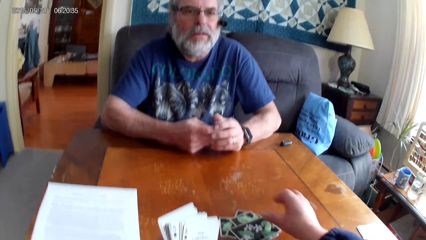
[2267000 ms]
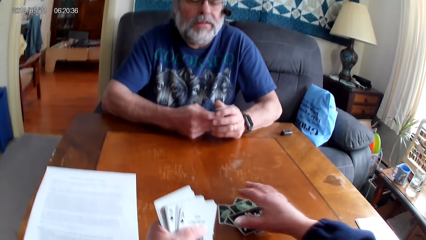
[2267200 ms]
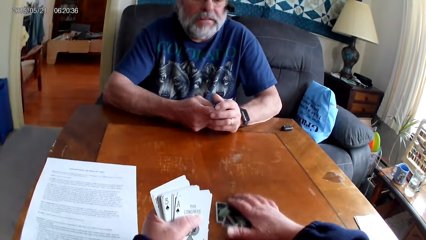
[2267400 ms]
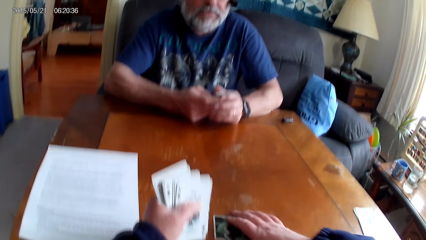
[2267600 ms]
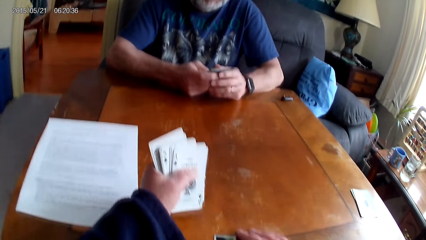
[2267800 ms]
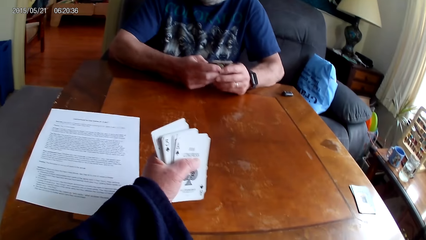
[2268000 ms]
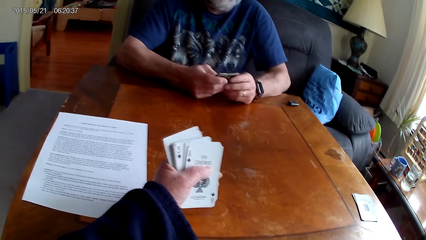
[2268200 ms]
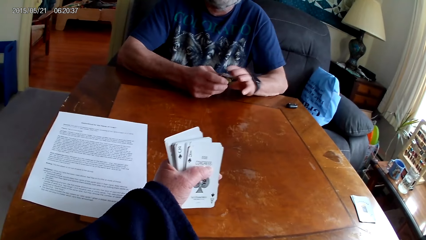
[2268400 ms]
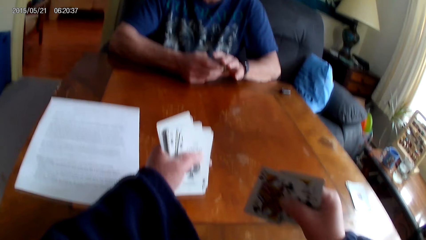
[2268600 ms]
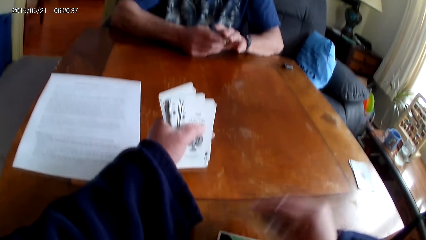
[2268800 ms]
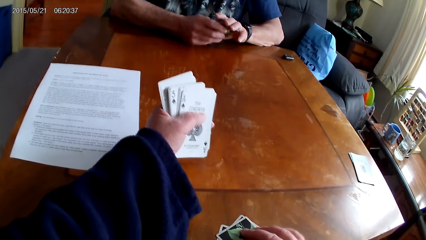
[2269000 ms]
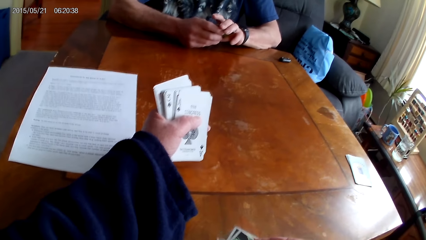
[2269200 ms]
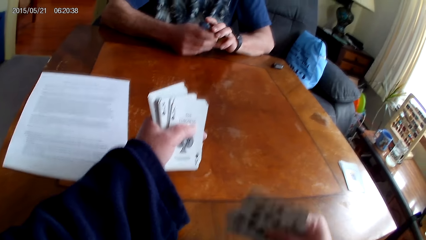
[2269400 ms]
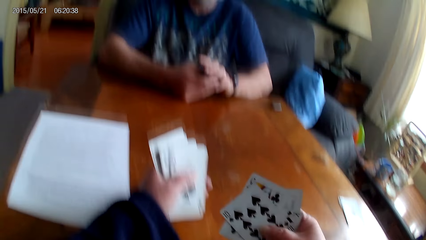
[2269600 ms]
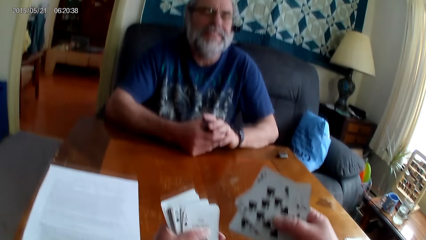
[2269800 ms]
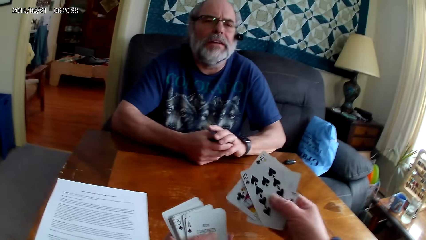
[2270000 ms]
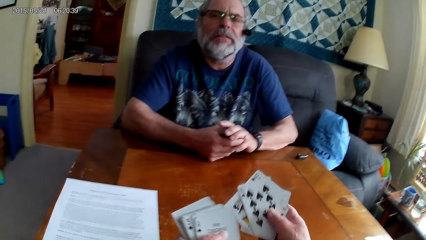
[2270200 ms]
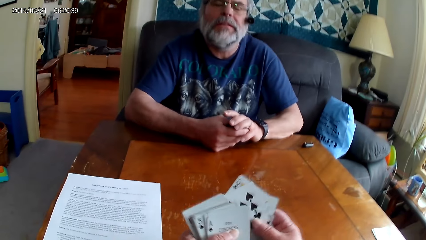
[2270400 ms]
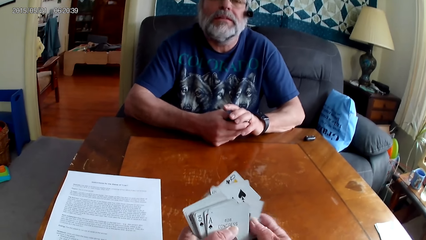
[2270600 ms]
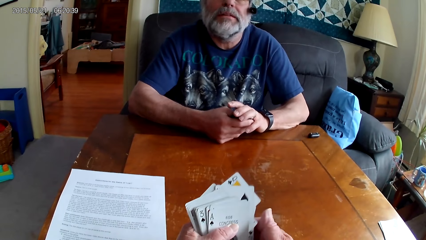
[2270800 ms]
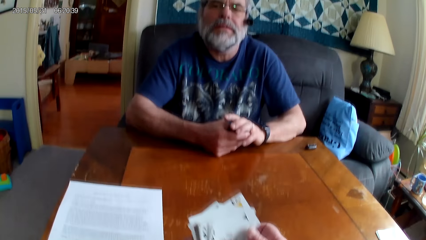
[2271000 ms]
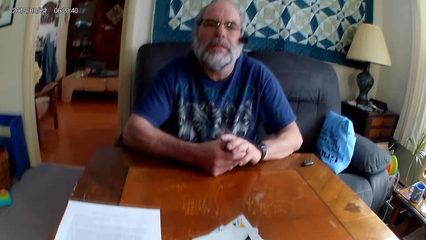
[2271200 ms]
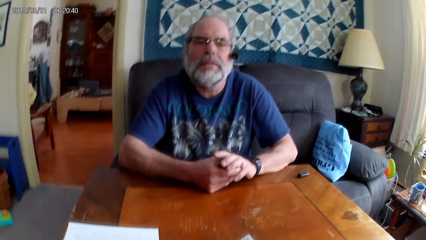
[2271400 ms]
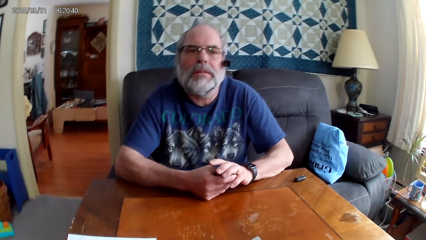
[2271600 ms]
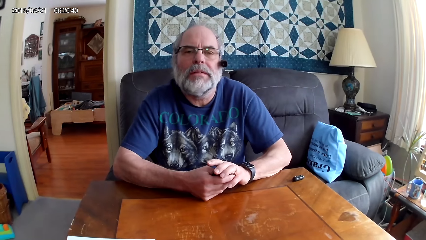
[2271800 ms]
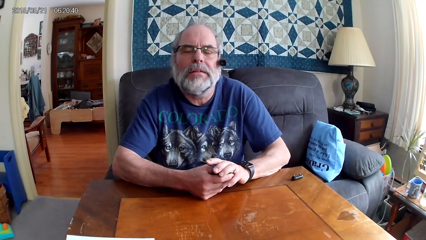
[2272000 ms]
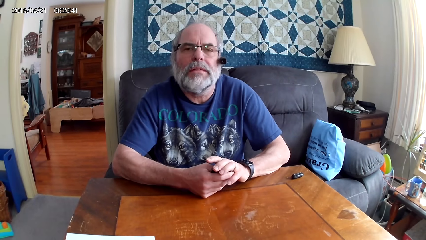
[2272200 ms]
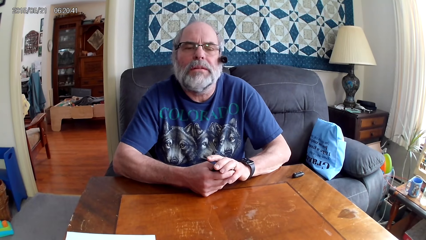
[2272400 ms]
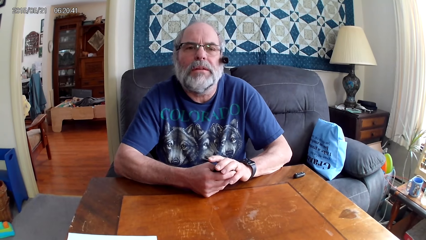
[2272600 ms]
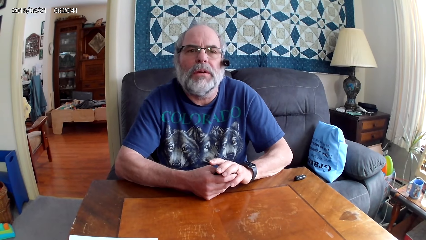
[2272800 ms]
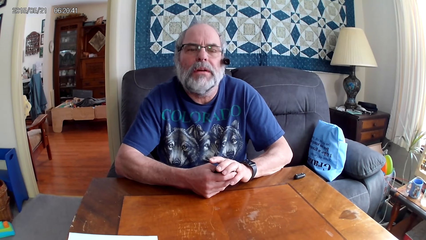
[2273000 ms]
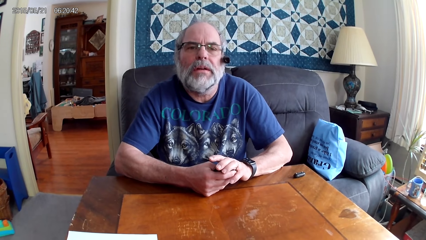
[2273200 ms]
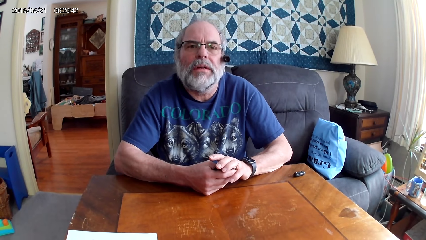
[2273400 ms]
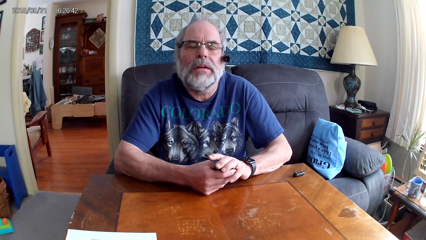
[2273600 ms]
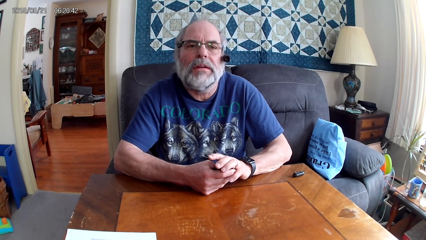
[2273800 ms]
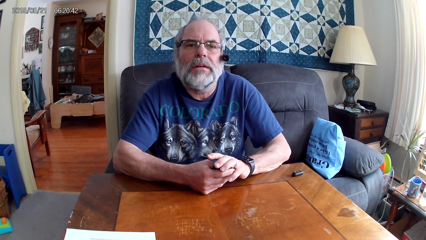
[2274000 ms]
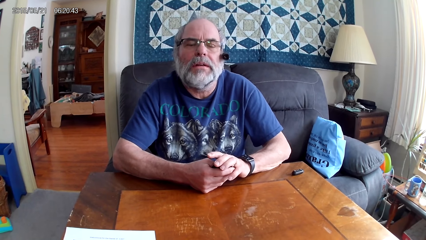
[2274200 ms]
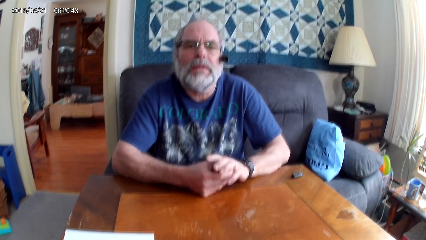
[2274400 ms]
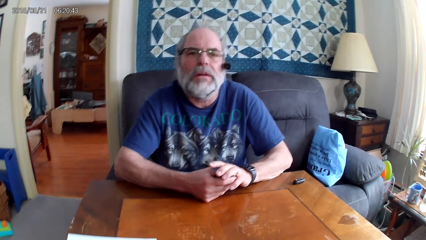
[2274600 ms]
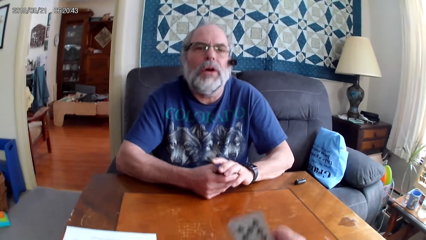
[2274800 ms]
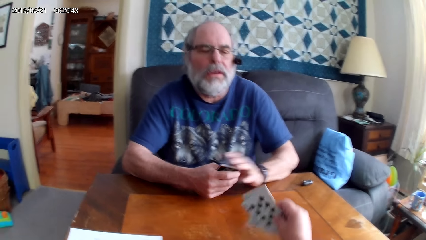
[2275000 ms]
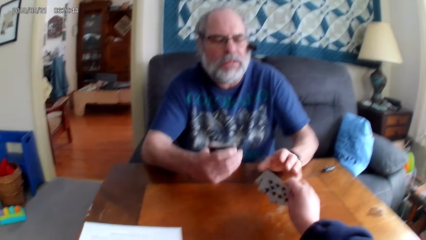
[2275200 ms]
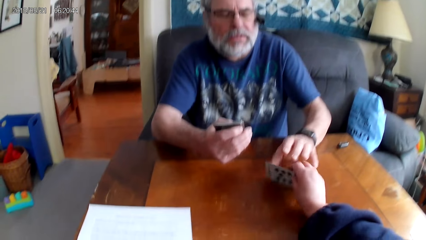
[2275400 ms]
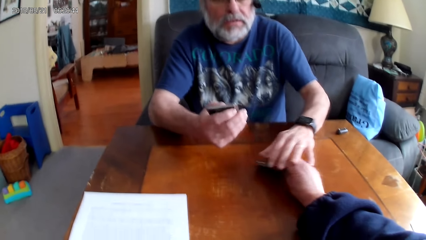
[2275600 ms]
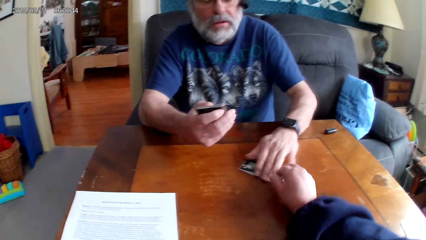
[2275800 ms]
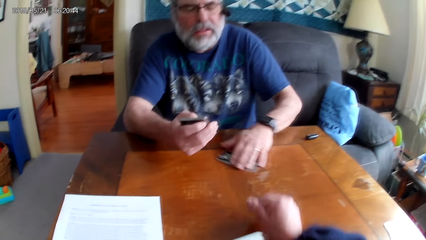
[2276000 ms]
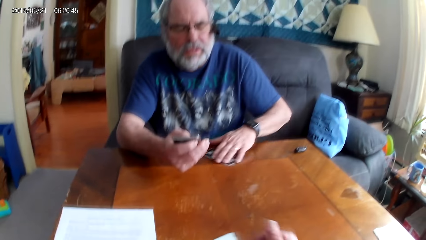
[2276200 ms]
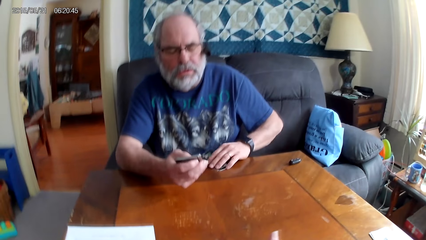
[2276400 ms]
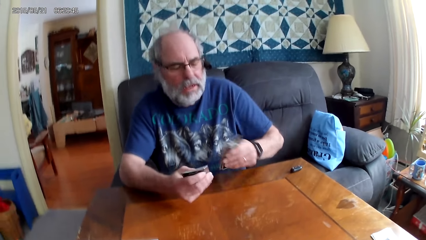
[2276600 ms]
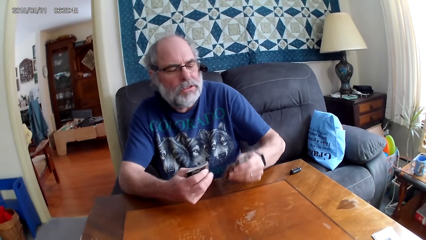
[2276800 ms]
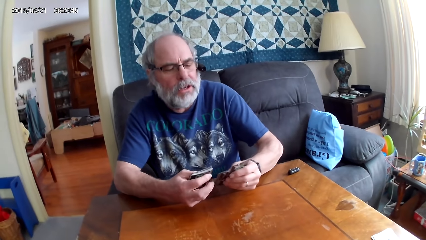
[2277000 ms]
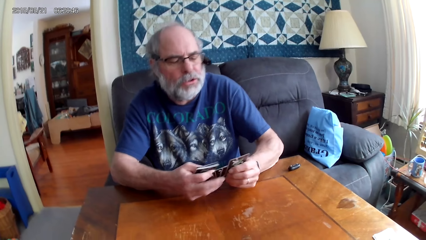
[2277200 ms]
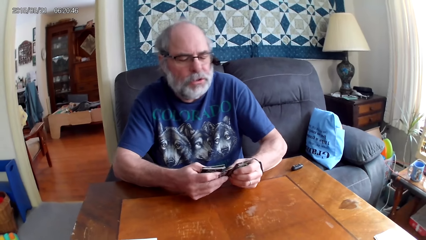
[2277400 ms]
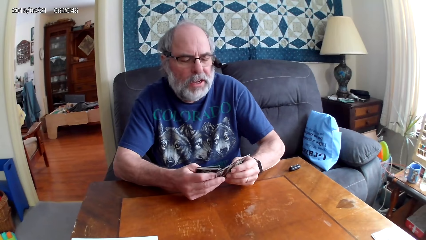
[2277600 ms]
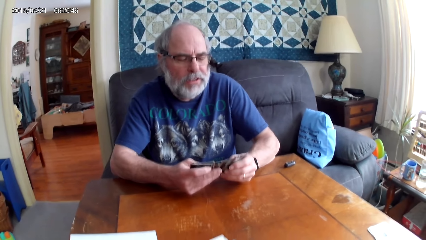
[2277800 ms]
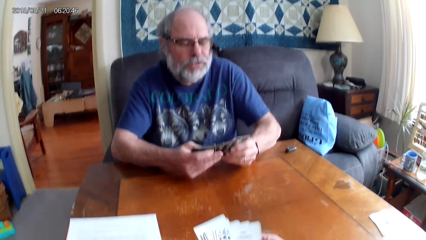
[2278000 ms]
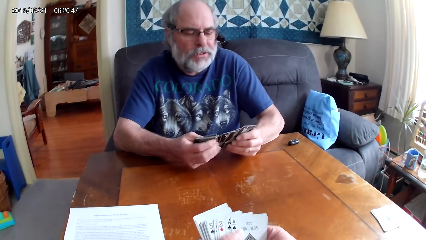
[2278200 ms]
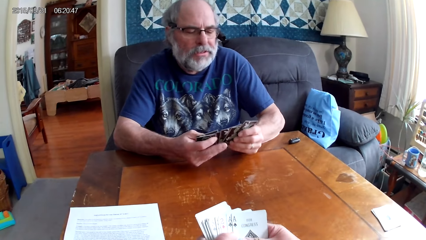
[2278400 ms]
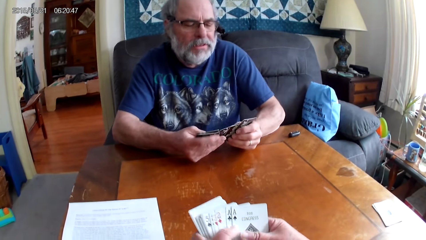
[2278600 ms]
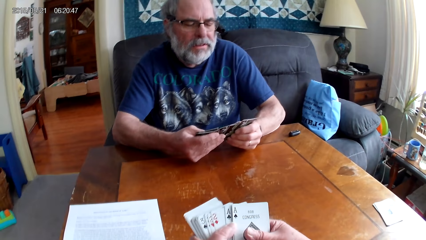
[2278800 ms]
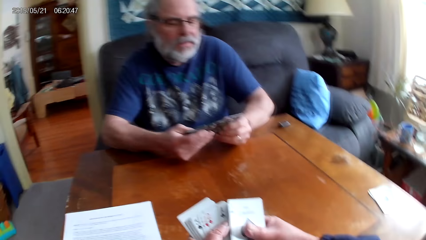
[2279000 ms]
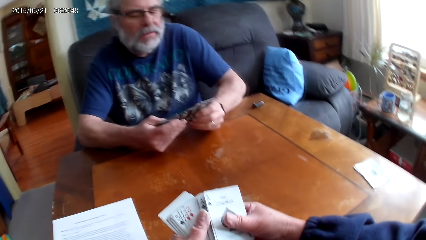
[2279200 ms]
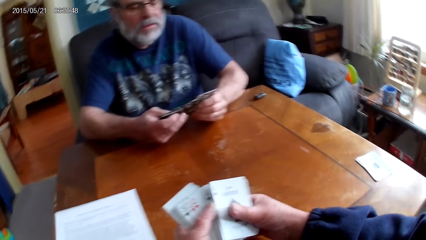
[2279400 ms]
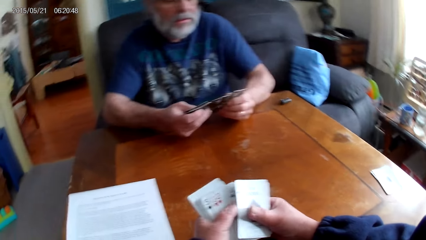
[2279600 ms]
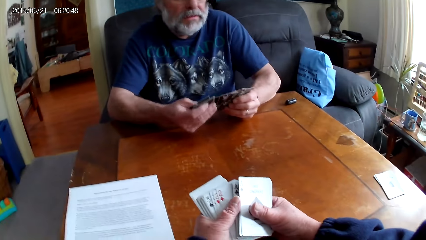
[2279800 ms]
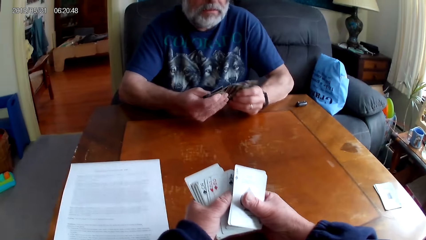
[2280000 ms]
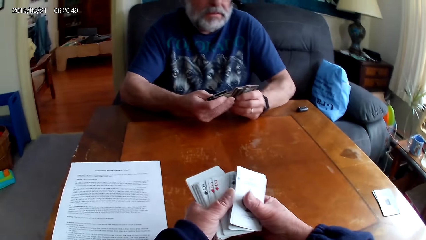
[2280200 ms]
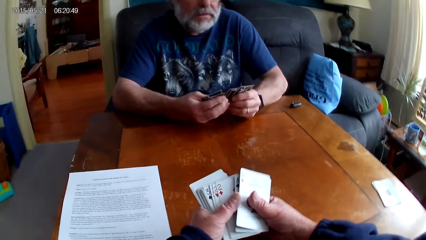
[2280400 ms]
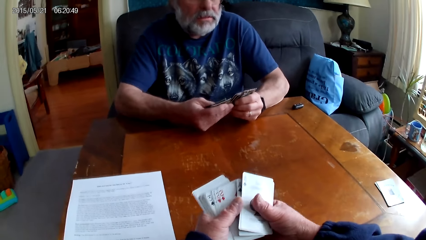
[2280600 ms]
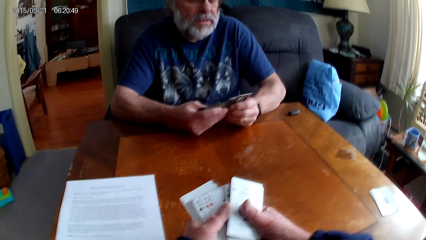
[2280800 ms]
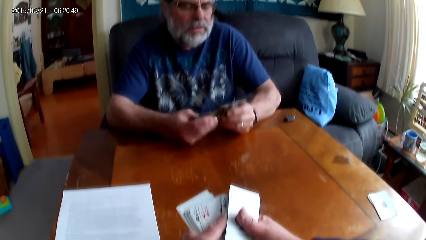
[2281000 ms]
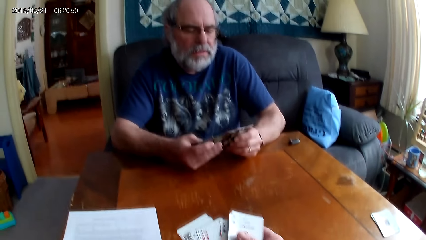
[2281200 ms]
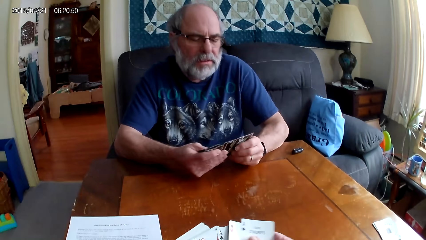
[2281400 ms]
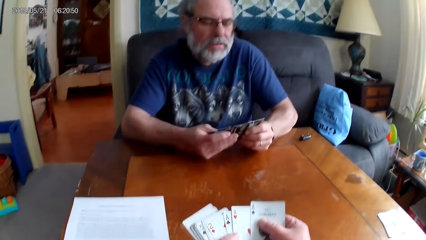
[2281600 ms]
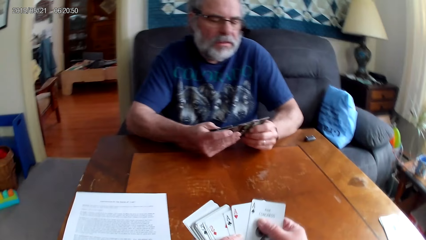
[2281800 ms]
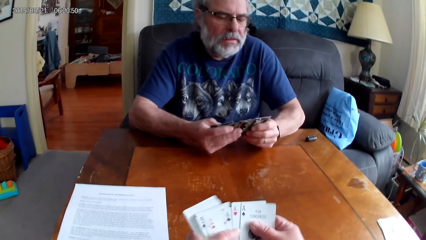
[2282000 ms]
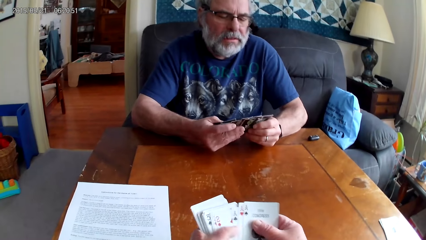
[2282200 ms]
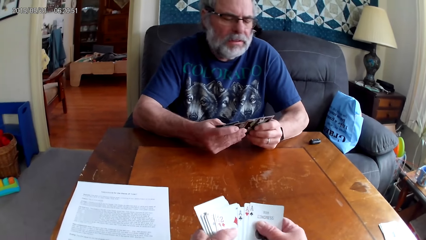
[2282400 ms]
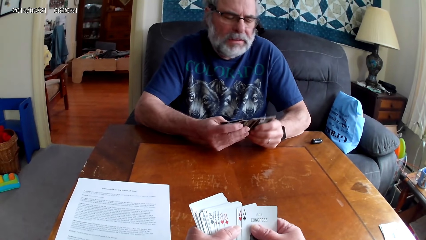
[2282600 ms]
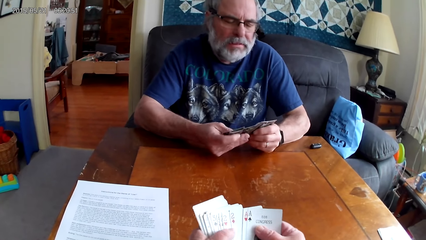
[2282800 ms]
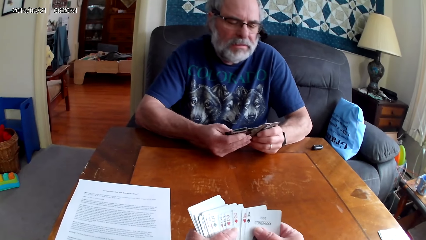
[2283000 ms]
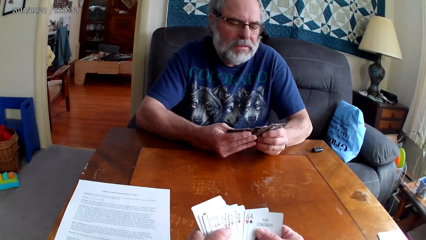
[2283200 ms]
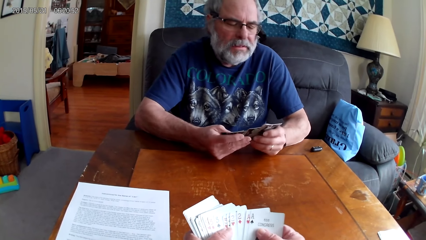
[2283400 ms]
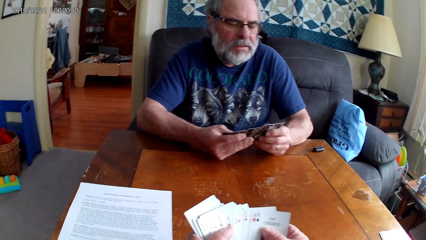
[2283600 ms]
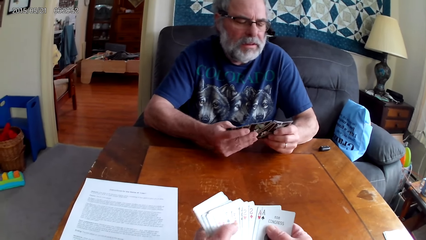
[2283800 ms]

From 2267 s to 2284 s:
A man talks to the camera wearer. The camera wearer pulls cards, picks the cards and holds the playing cards with her hands. She puts a card between other cards. The man holds the playing cards with his hands. The camera wearer hands the cards to the man. The man picks the playing cards on the table, holds the playing cards with his hands and spreads the cards. The camera wearer spreads the cards and holds the playing cards with her hands.
